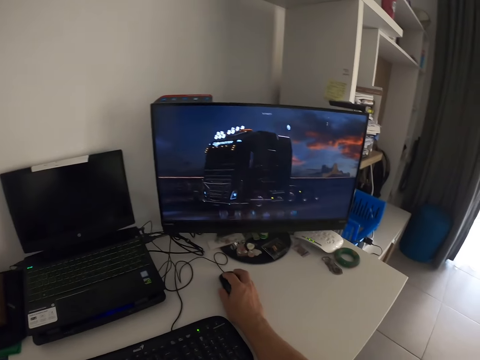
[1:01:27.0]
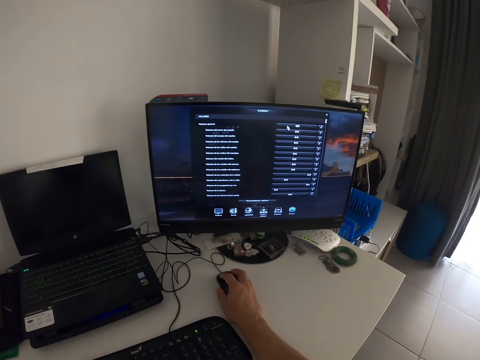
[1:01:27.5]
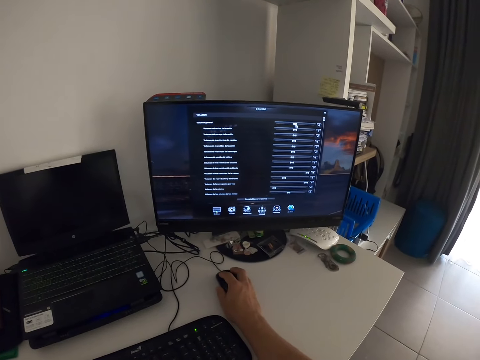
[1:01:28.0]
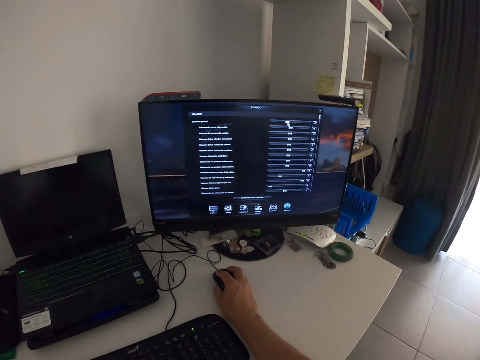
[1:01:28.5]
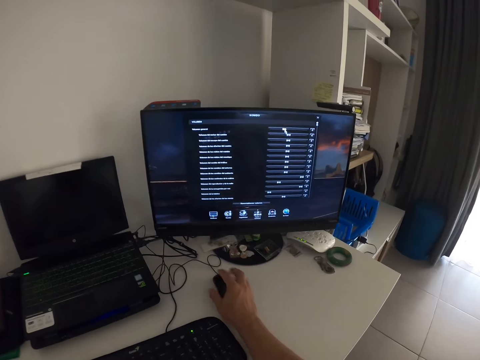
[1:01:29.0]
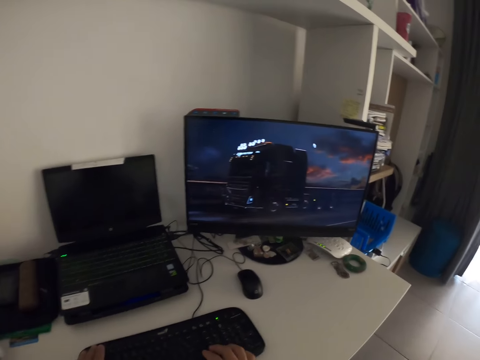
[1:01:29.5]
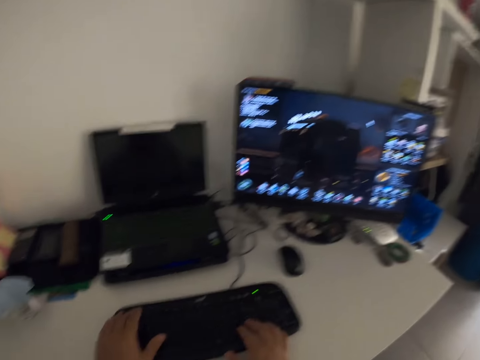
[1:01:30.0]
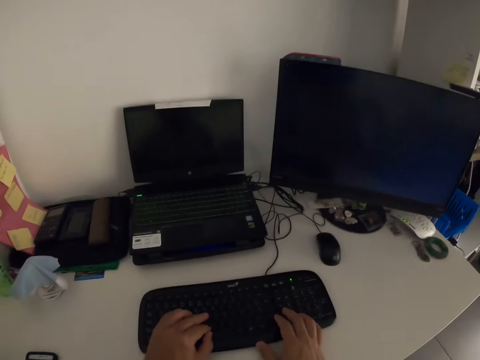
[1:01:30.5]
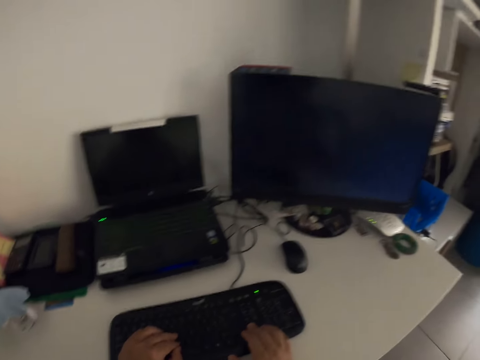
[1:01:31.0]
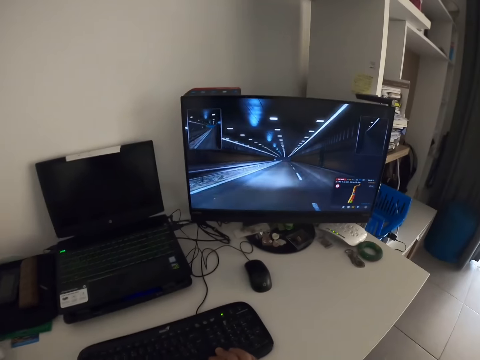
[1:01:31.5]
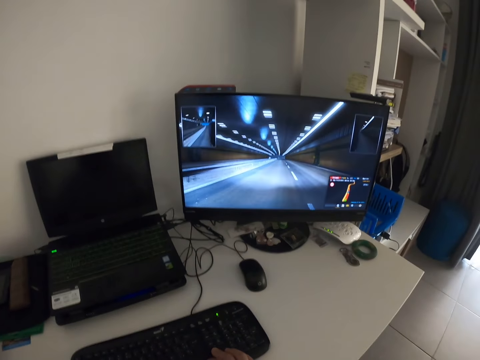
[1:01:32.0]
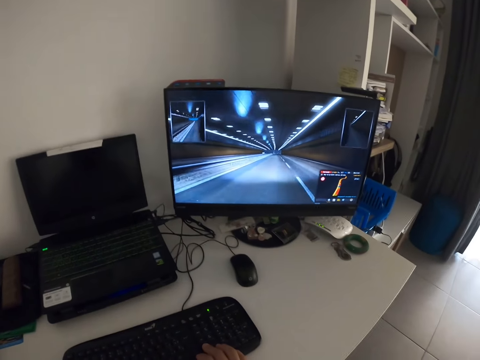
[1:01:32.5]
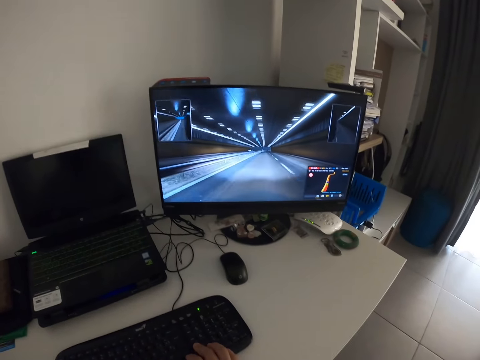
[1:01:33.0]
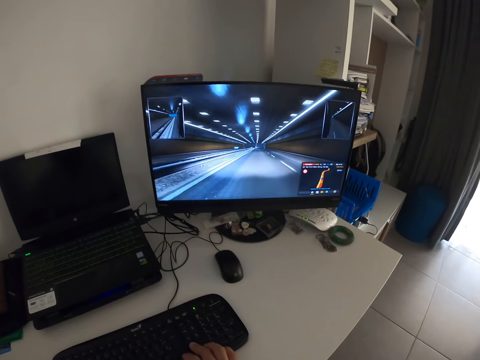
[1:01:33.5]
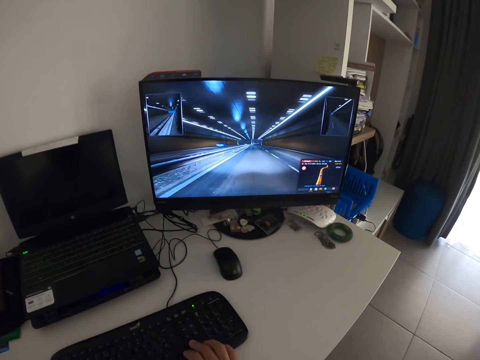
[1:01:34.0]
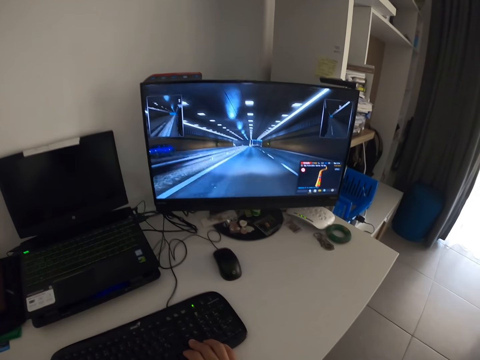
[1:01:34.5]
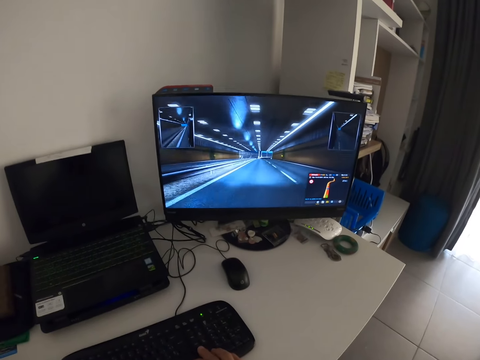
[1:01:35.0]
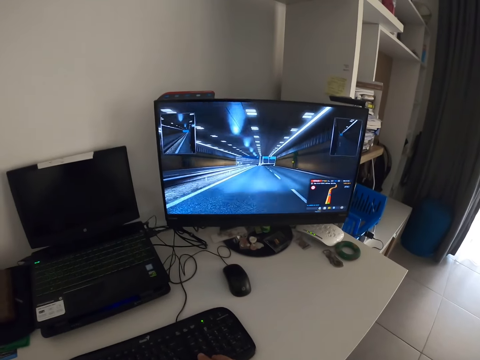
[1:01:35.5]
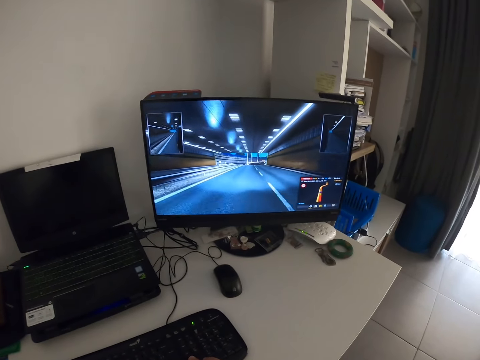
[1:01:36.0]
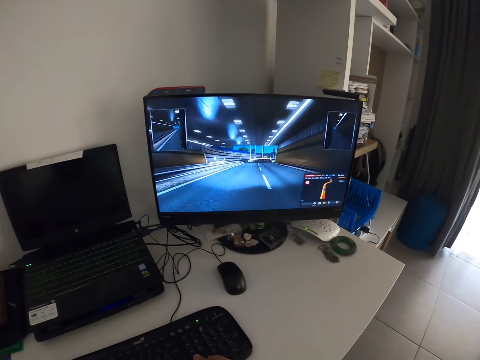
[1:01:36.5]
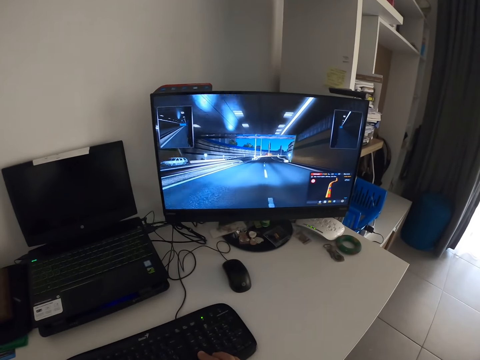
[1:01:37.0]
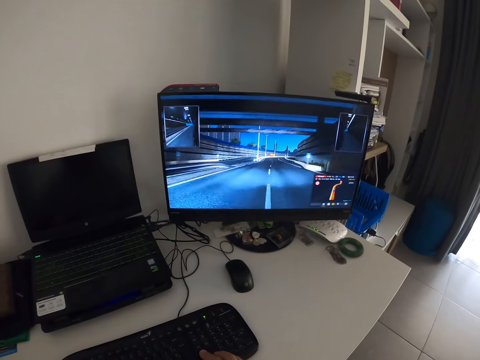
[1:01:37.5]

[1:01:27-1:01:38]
The camera wearer presses a mouse. They operate the computer on the keyboard. They play a video game.

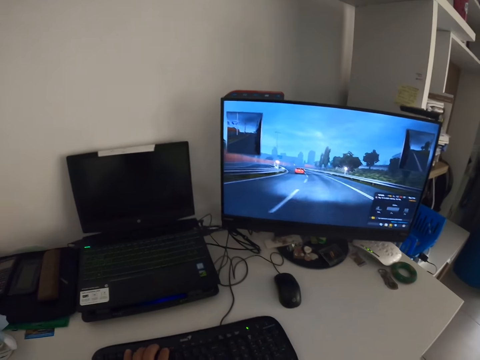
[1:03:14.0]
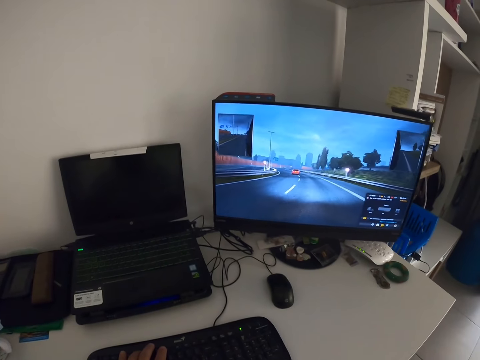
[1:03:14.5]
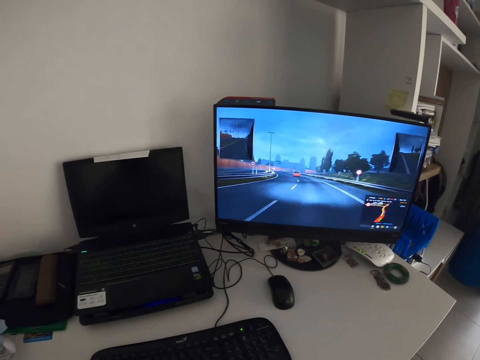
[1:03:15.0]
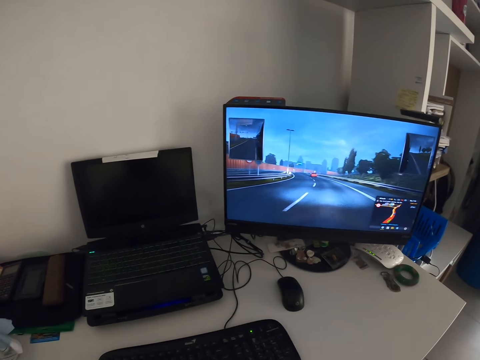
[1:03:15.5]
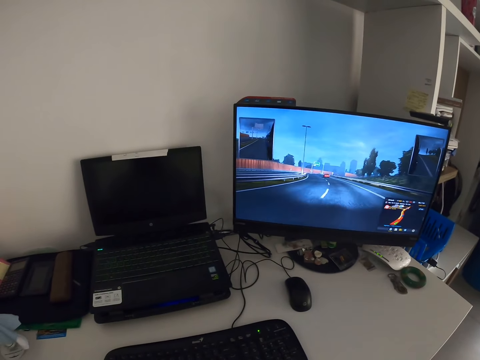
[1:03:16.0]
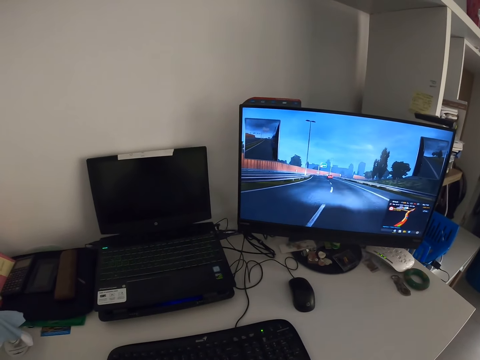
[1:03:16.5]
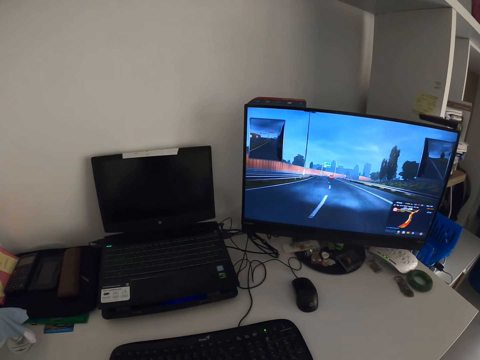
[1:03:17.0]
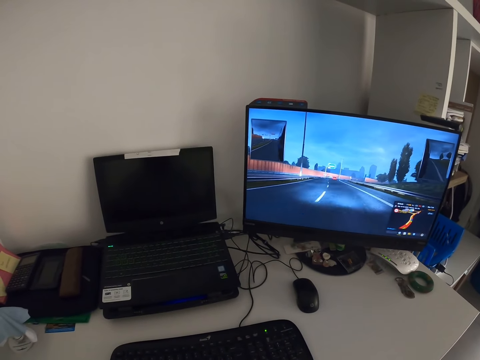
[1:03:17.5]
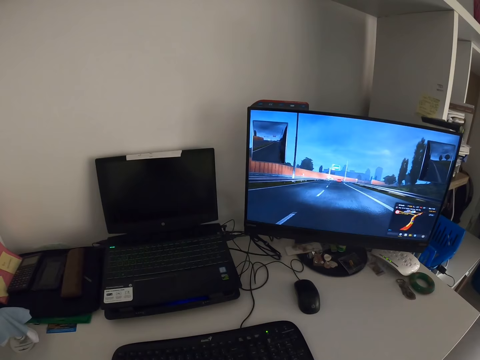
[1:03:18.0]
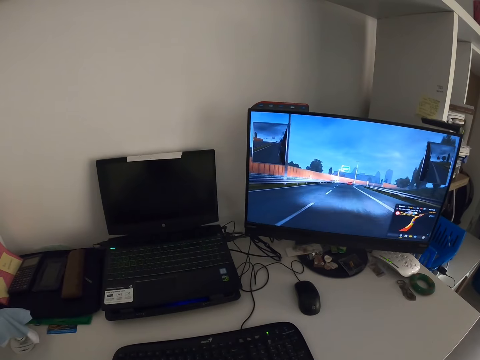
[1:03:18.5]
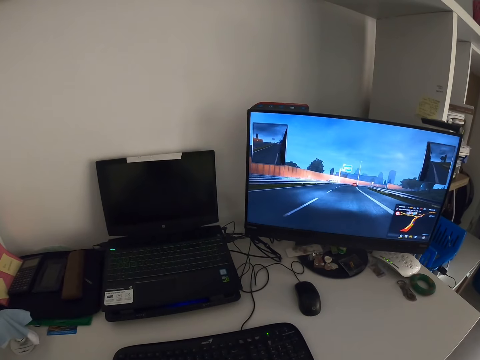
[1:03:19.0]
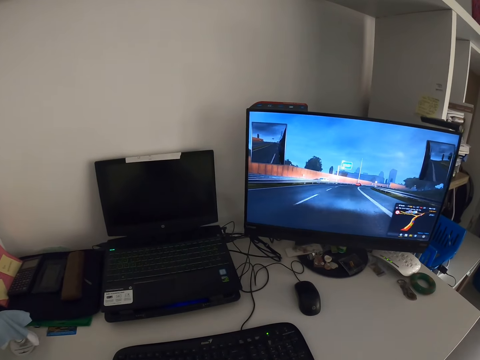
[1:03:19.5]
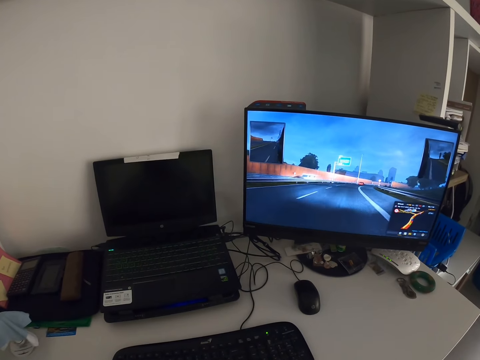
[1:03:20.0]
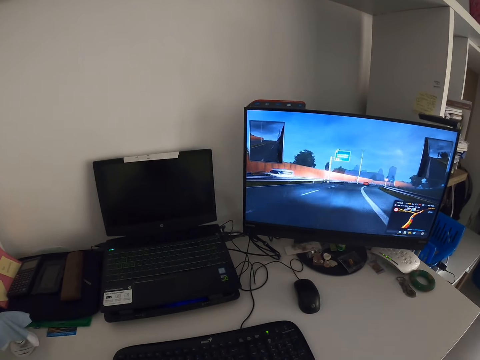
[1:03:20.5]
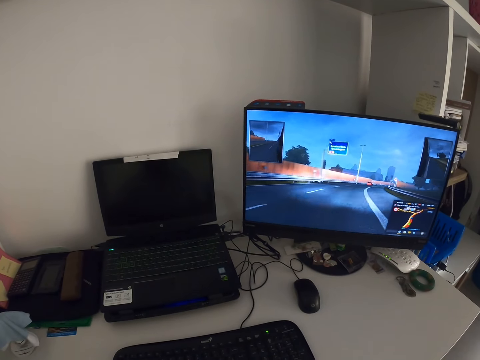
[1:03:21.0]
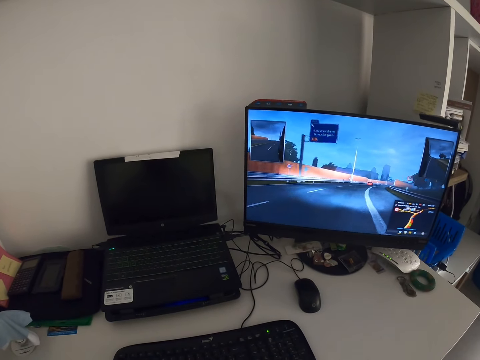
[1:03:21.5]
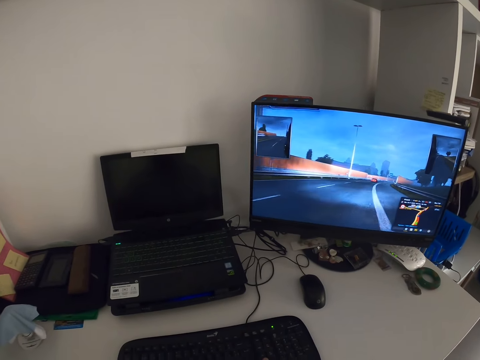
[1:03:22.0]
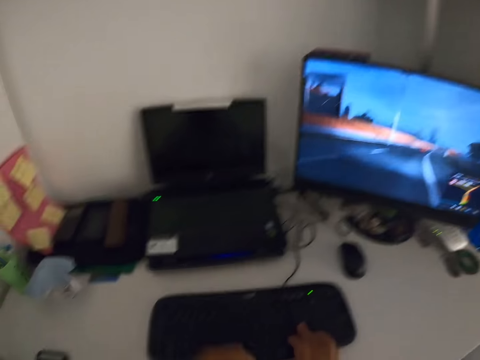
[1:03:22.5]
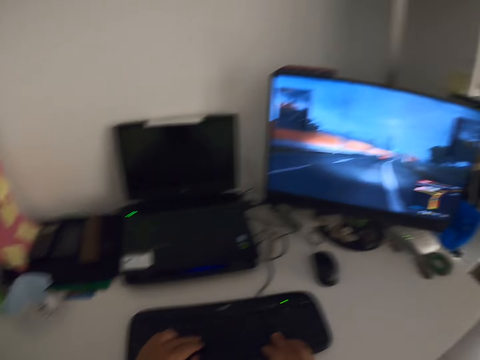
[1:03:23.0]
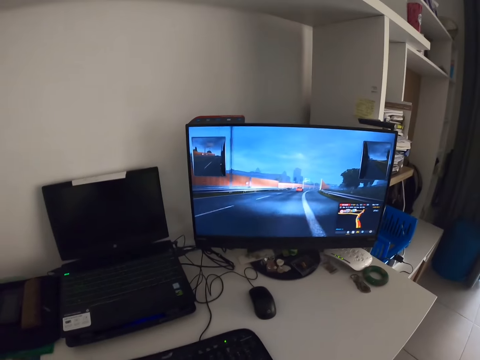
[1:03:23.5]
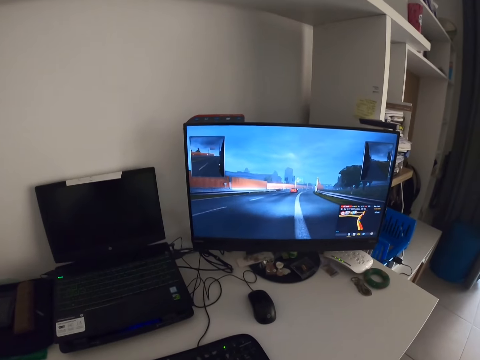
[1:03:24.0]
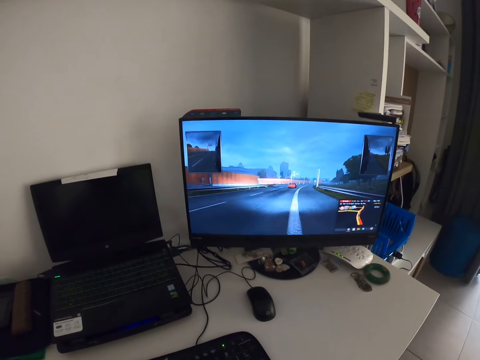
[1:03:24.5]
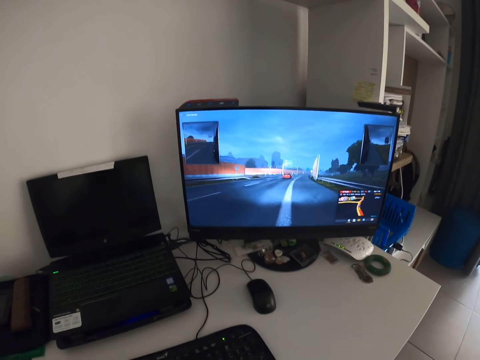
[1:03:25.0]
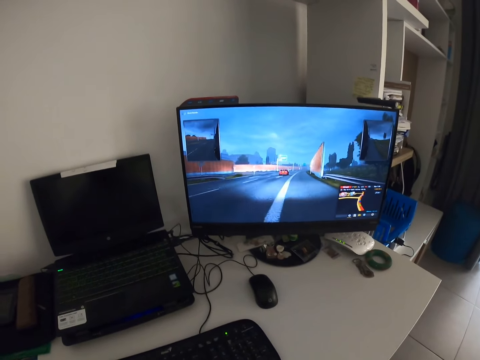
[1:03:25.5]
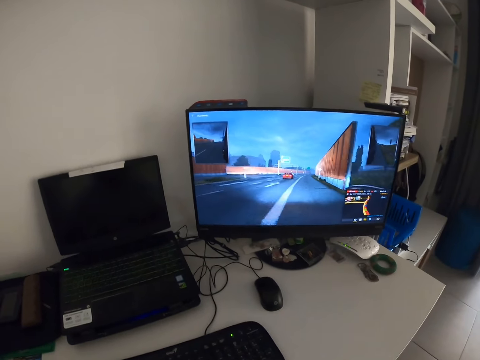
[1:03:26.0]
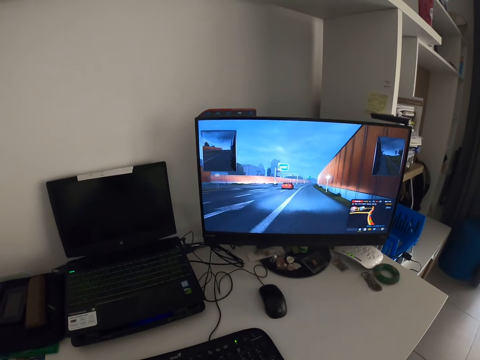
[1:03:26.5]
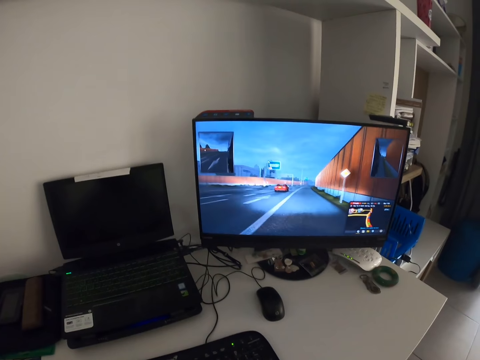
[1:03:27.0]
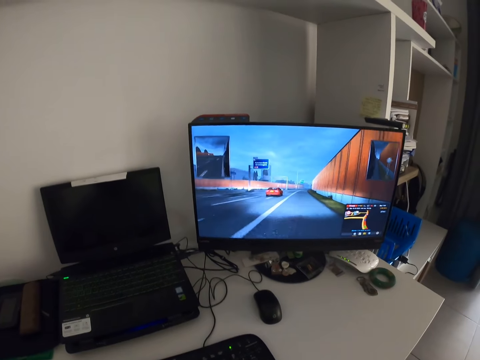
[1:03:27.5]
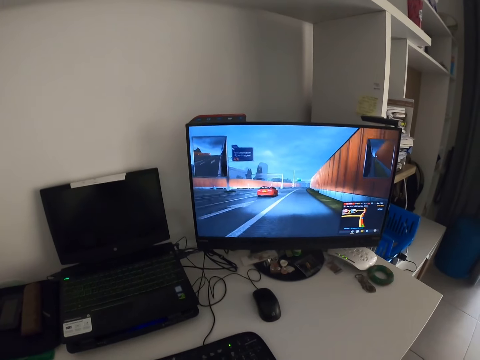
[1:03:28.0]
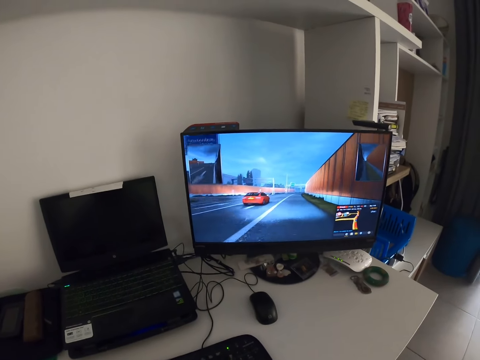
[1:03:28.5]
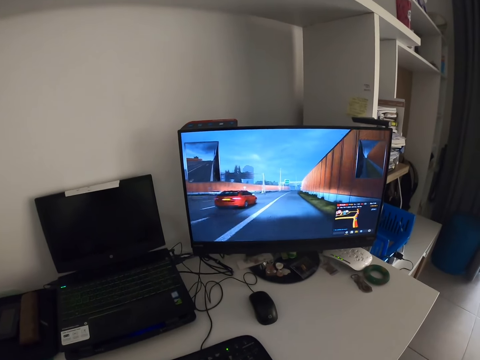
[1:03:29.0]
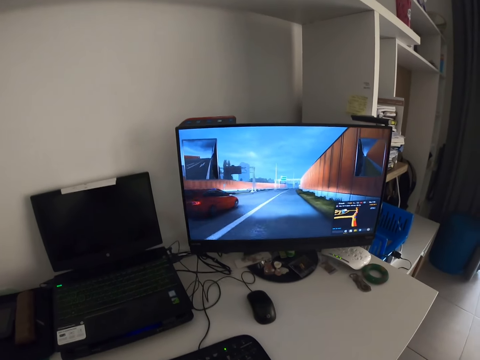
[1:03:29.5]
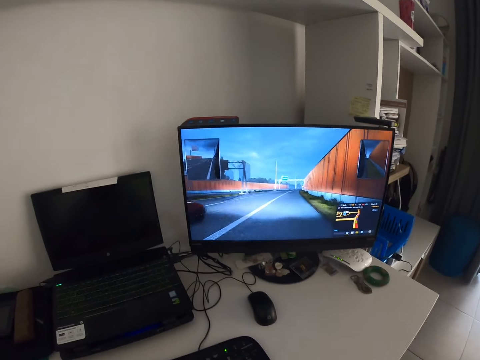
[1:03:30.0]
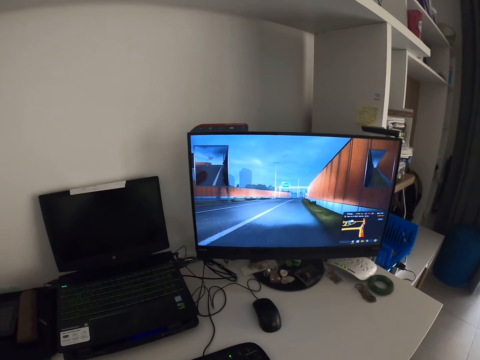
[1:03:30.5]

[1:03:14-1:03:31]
The camera wearer plays a game on the computer. They look around. They type on the keyboard. They look around. They play a game on the computer.
